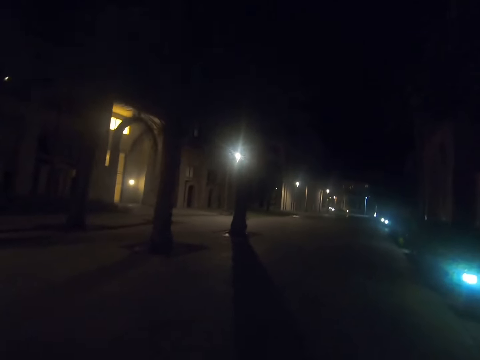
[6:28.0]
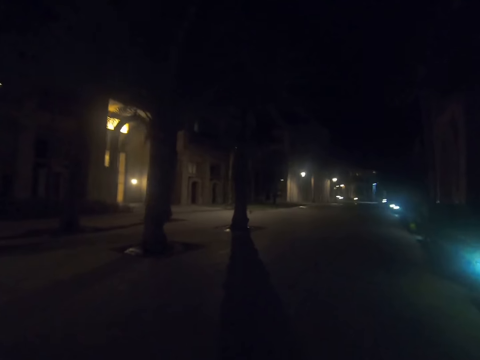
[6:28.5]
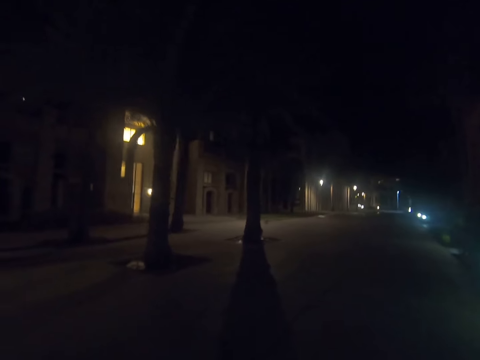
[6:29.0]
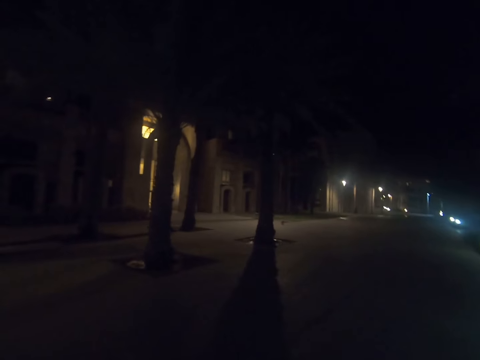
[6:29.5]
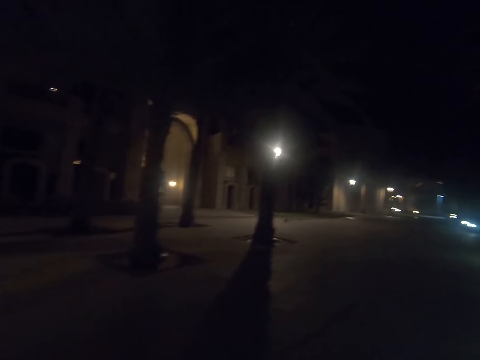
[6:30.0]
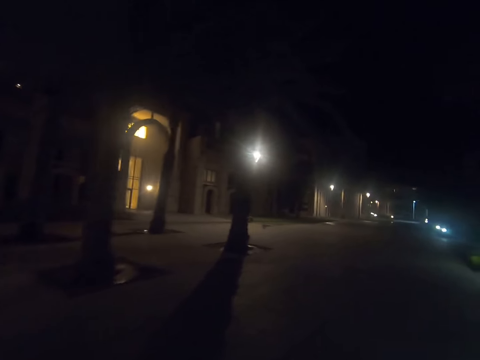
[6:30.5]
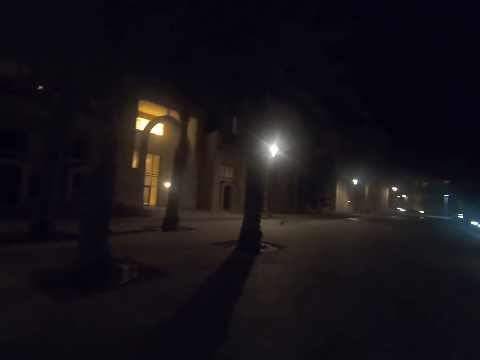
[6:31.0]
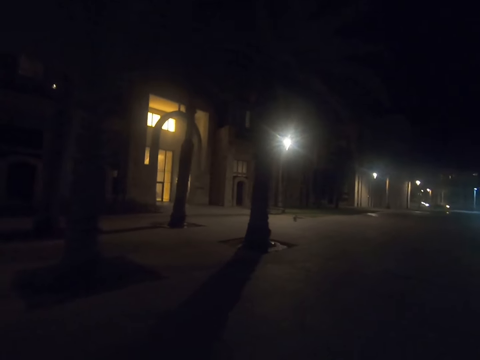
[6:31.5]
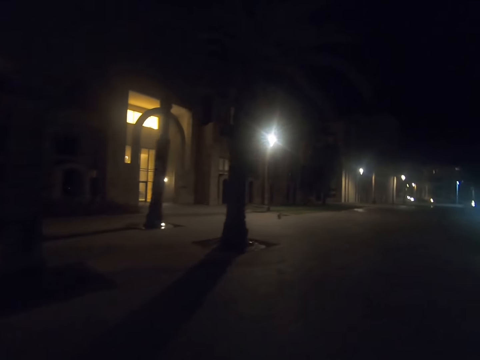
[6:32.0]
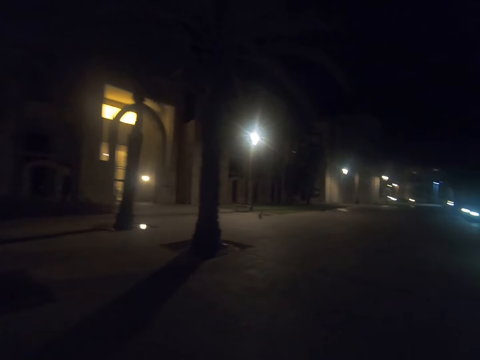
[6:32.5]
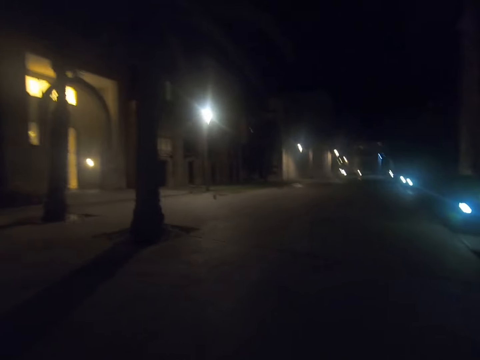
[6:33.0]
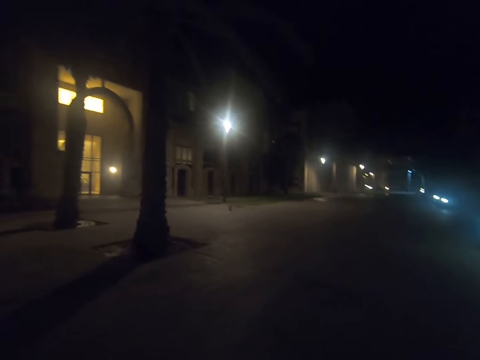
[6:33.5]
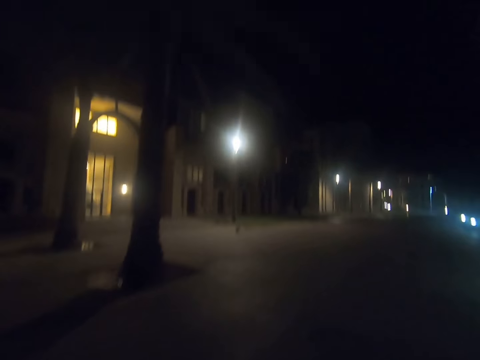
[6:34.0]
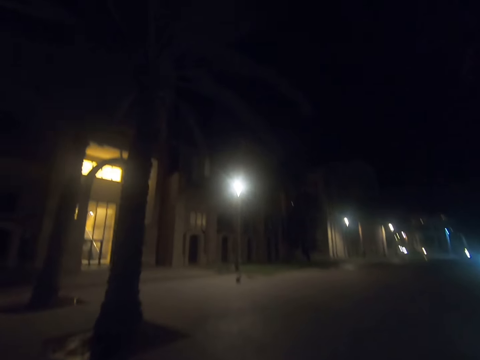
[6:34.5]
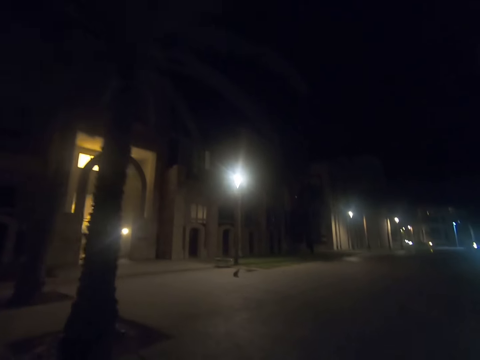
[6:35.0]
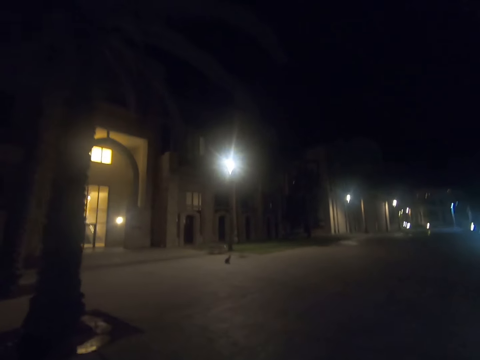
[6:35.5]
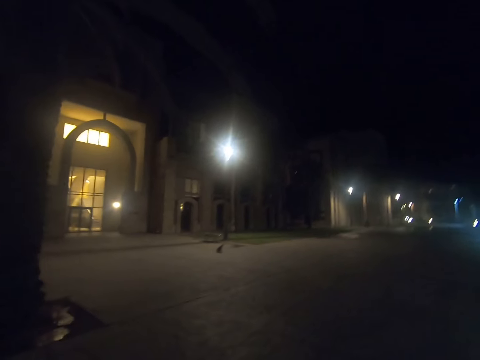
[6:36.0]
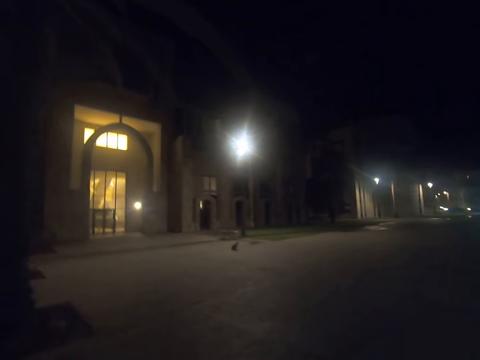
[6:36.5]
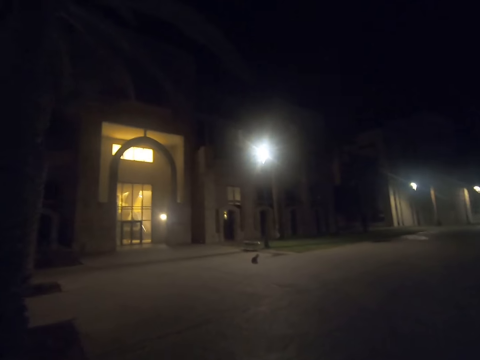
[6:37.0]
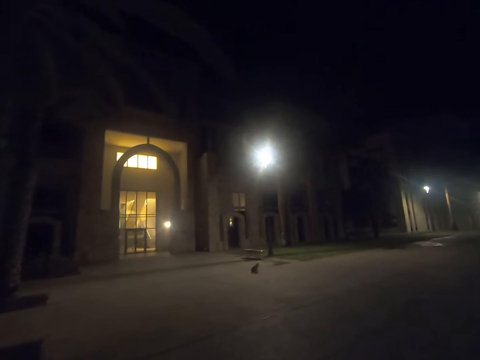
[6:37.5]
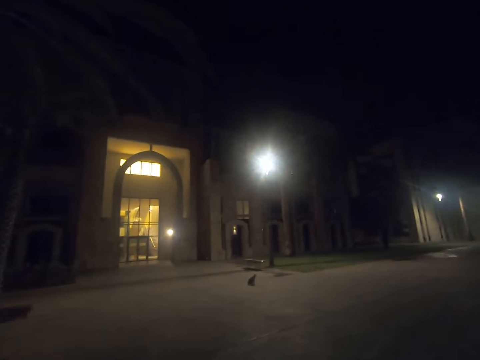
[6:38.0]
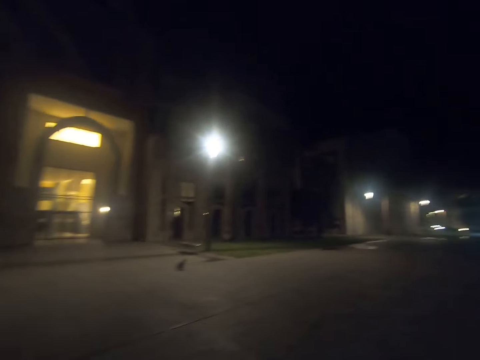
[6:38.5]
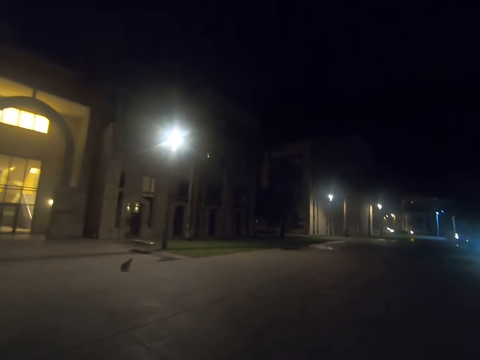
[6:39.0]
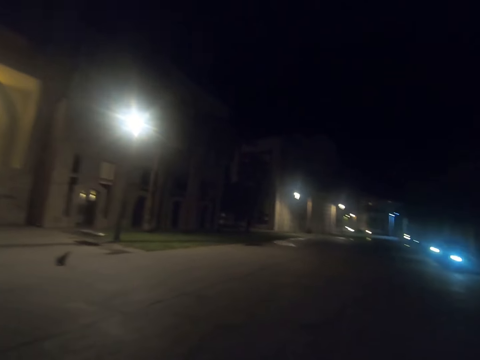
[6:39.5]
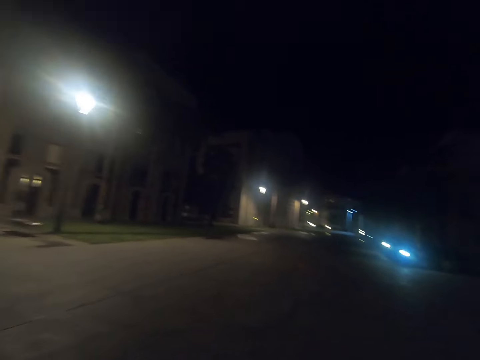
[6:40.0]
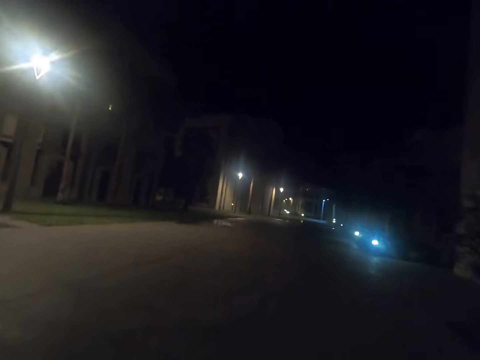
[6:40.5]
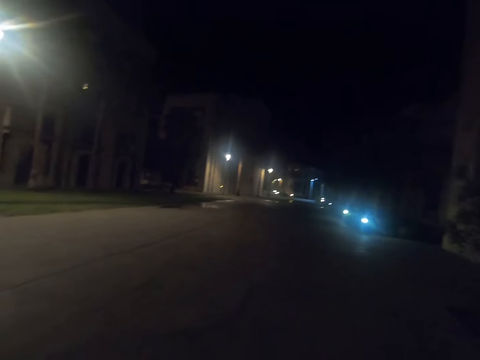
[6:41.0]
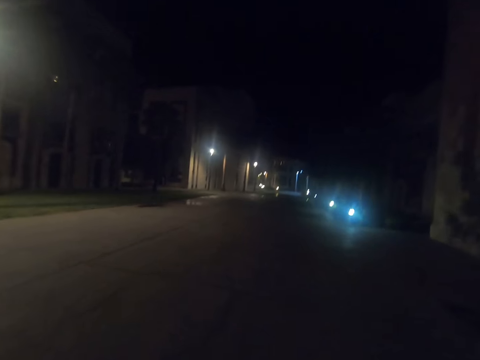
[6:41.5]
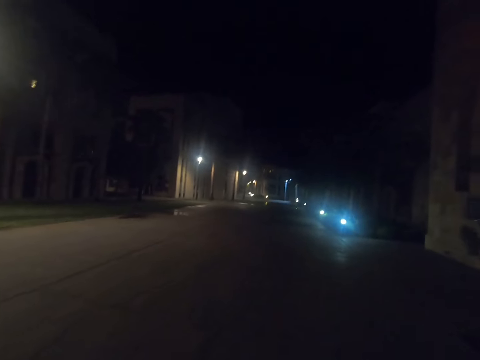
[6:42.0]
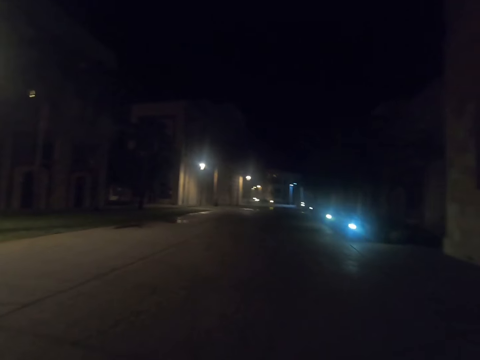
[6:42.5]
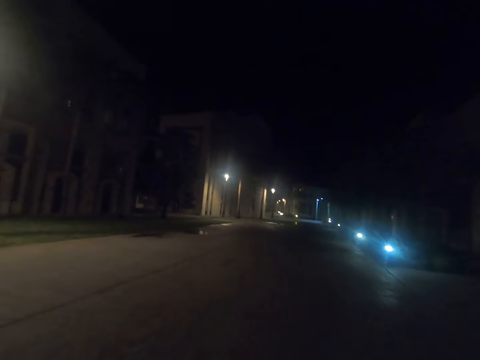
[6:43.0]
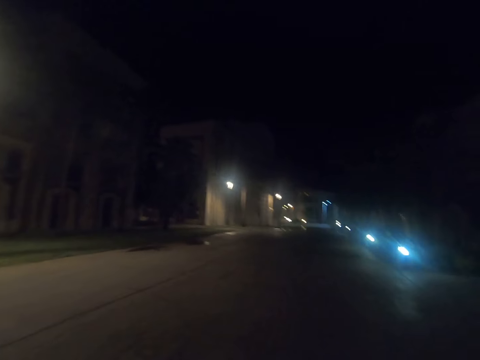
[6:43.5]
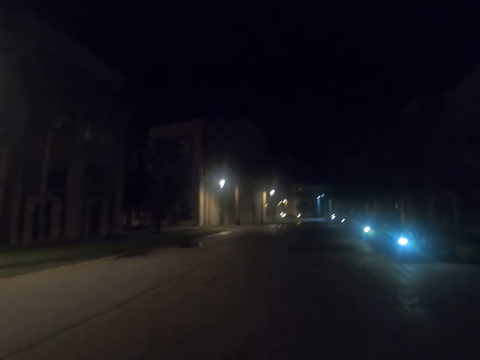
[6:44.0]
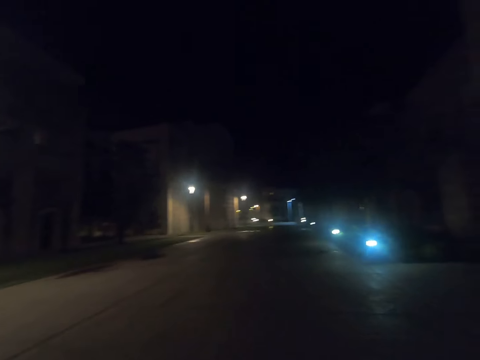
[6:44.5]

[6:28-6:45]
The camera wearer looks aside. They walk along a road.

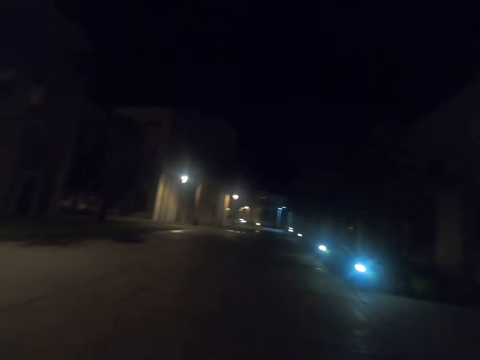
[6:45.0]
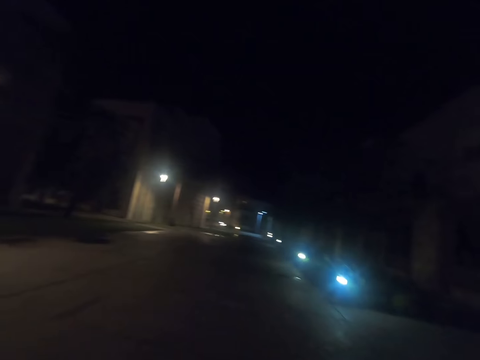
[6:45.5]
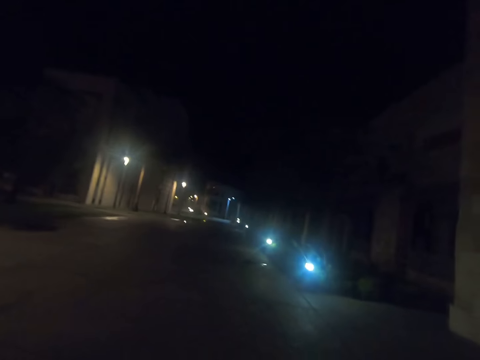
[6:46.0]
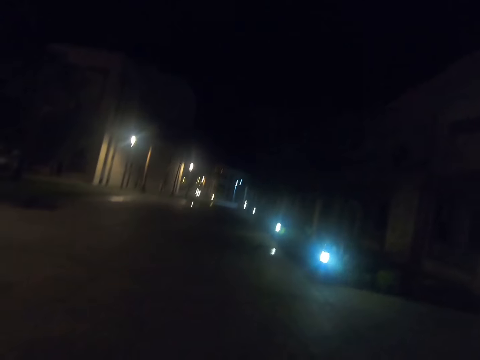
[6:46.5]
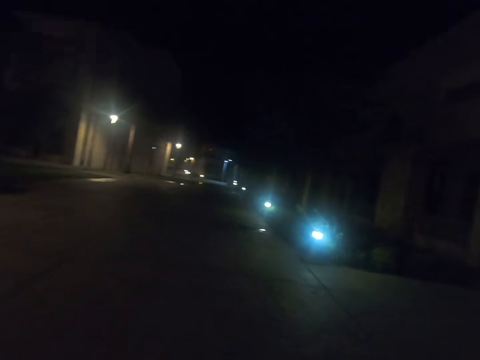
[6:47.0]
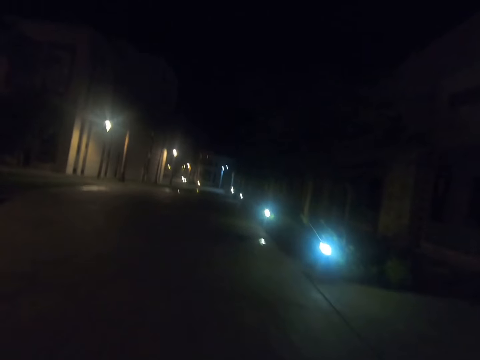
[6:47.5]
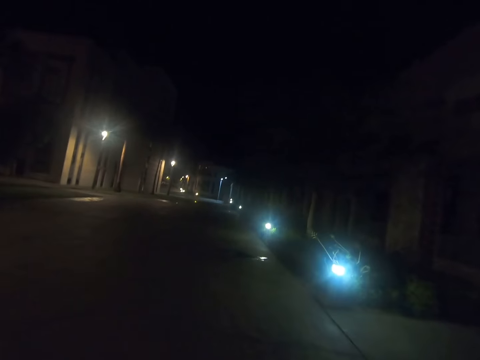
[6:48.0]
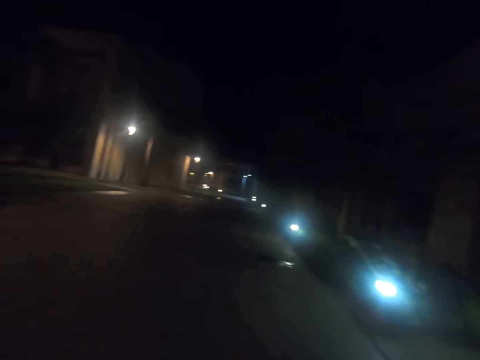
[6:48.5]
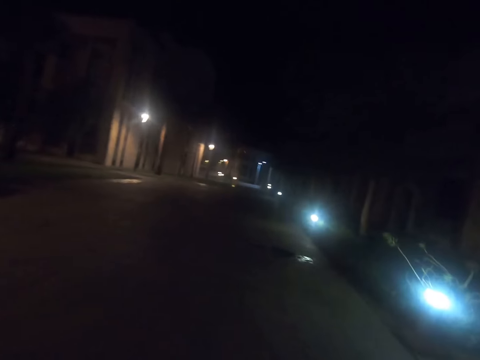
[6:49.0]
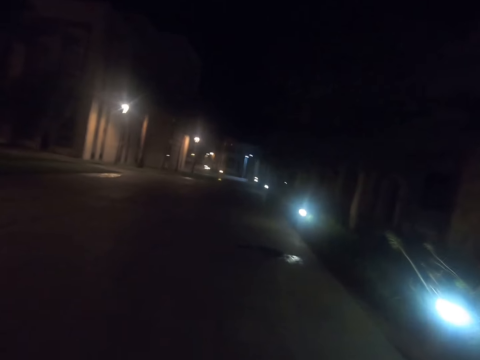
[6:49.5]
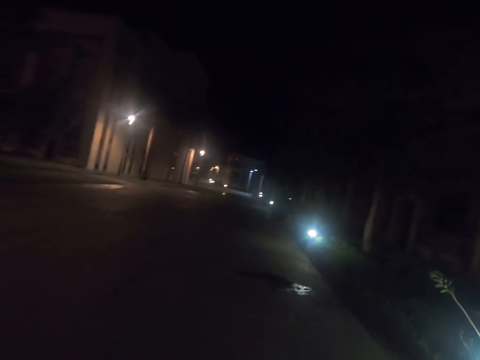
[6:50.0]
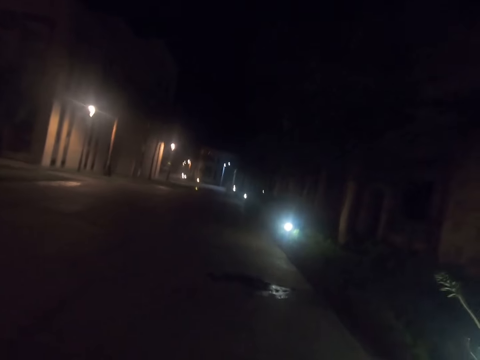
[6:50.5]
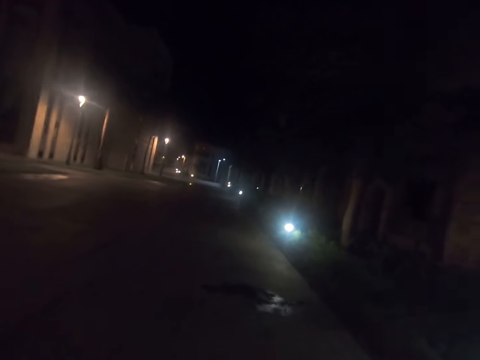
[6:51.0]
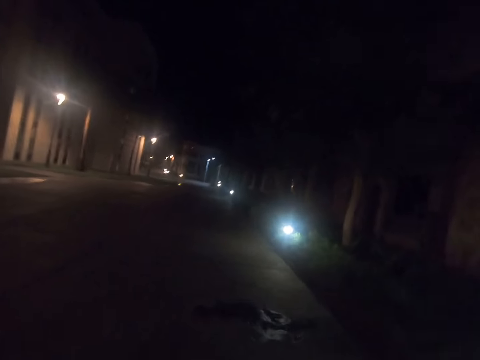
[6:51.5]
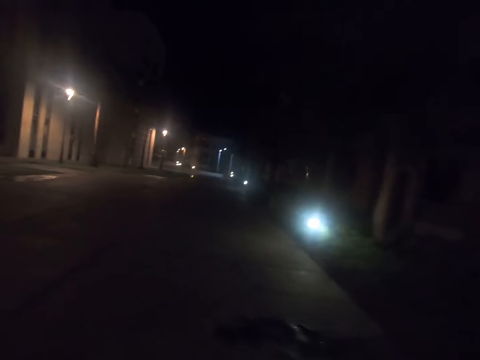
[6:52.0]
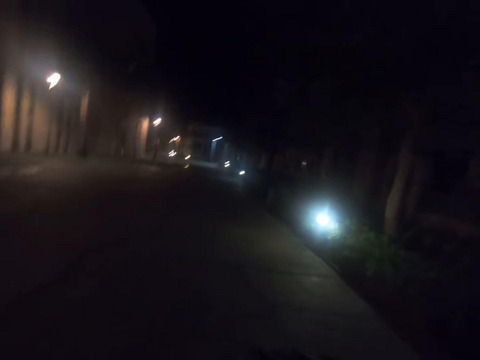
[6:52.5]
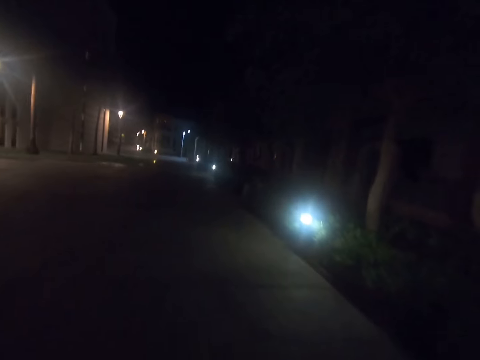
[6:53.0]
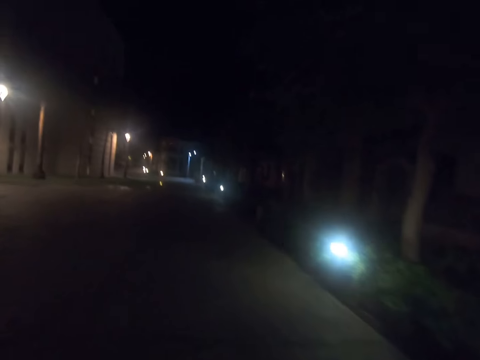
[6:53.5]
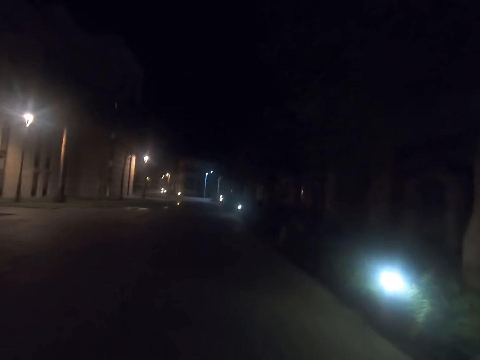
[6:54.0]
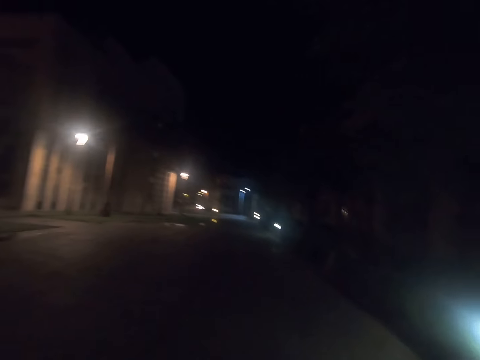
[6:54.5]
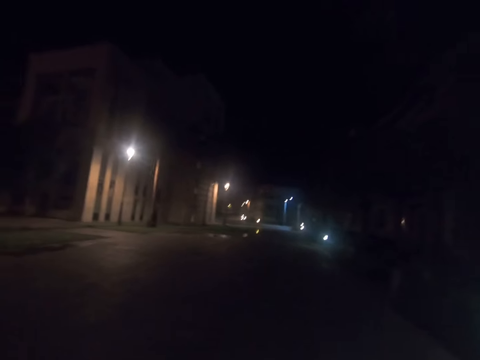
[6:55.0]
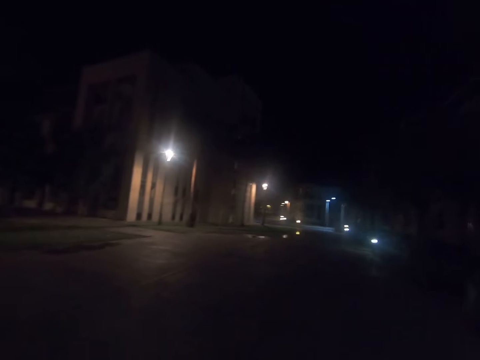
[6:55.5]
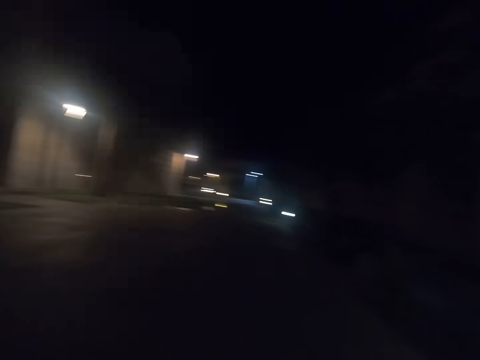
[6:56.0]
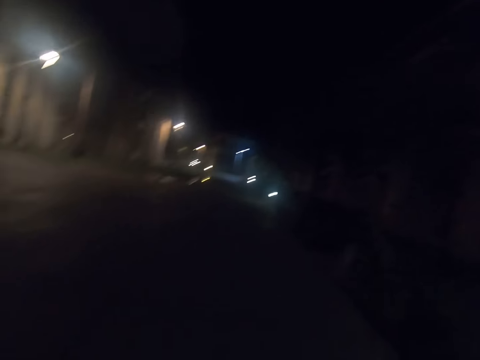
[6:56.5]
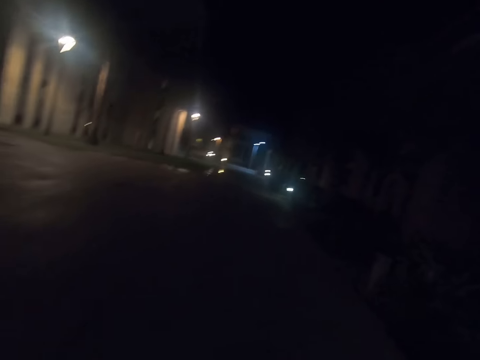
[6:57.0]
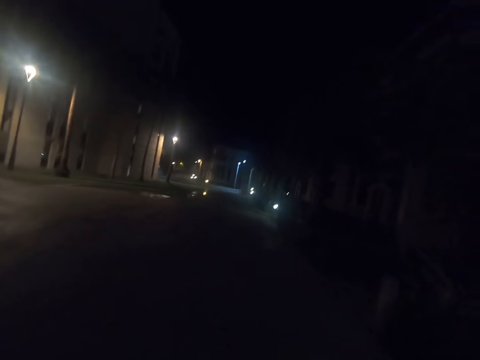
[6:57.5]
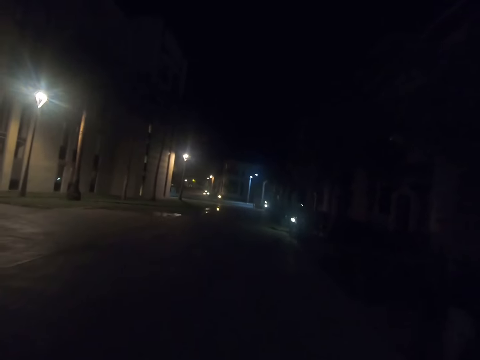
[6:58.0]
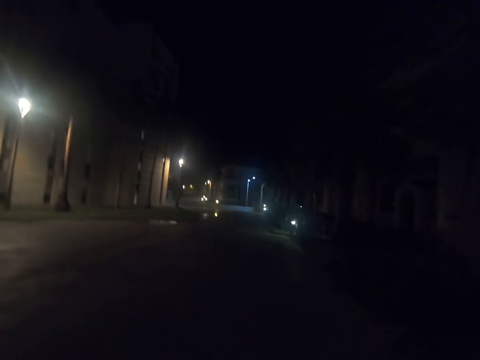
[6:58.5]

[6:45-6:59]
The camera wearer looks aside. They look ahead. They walk along a road.
